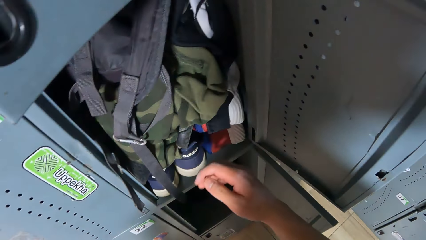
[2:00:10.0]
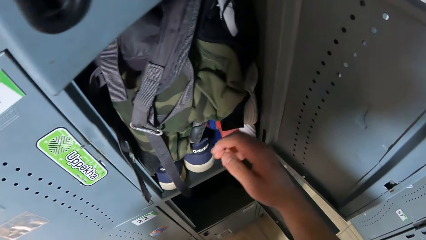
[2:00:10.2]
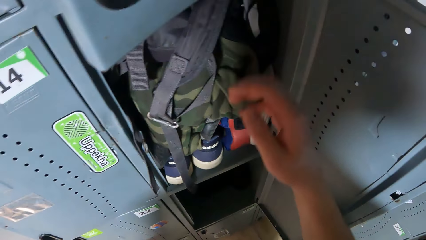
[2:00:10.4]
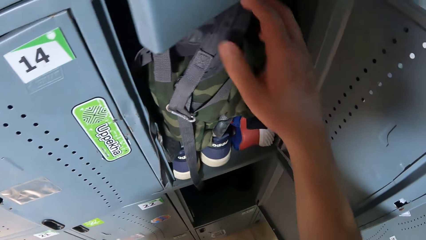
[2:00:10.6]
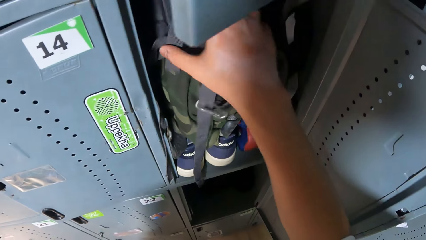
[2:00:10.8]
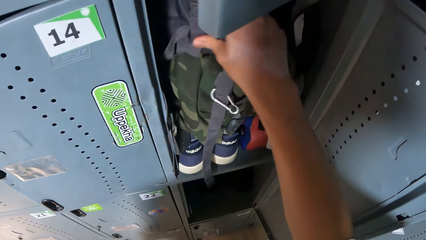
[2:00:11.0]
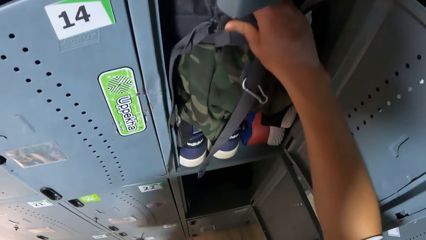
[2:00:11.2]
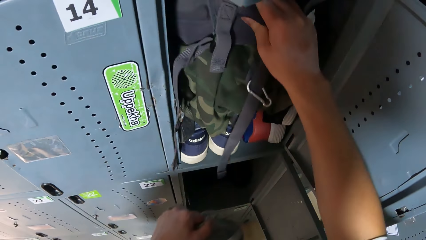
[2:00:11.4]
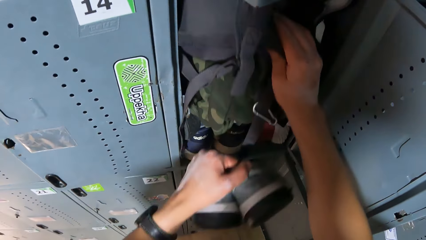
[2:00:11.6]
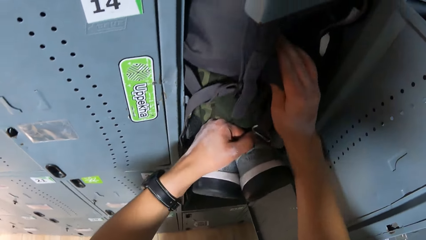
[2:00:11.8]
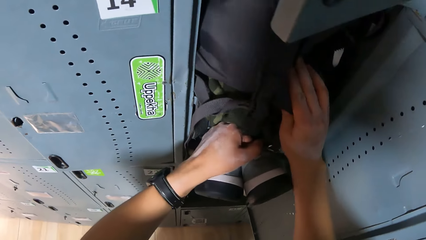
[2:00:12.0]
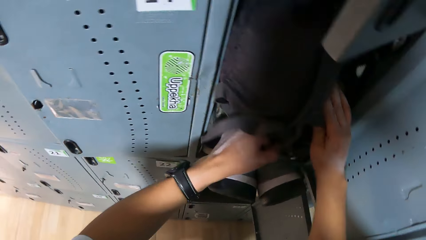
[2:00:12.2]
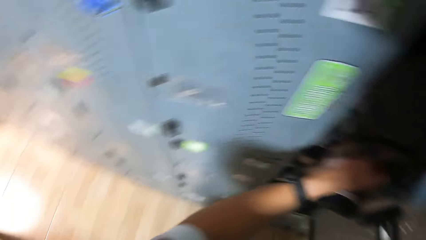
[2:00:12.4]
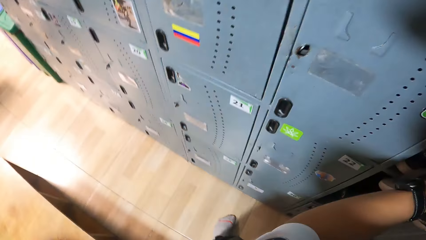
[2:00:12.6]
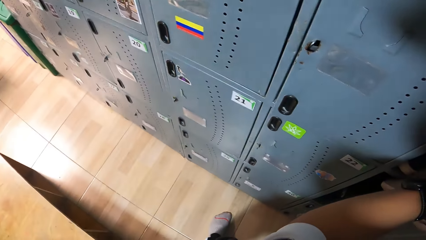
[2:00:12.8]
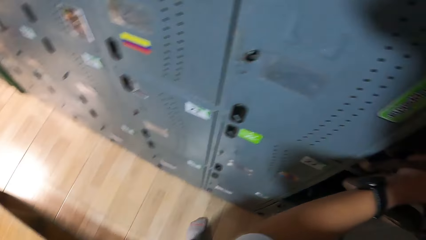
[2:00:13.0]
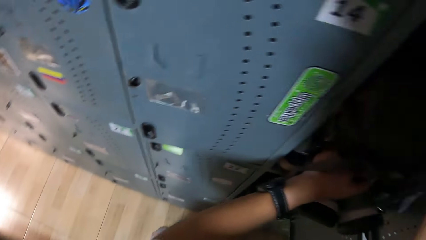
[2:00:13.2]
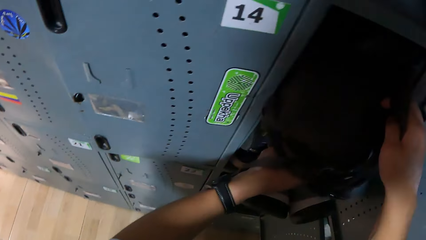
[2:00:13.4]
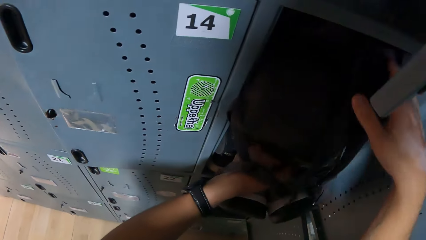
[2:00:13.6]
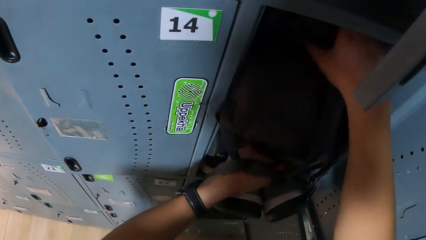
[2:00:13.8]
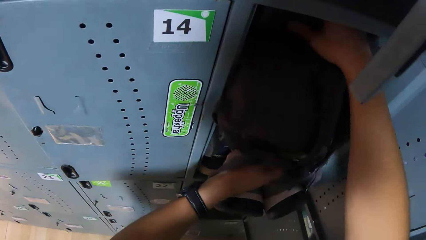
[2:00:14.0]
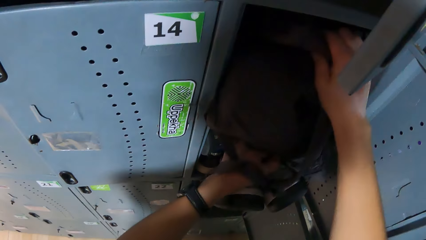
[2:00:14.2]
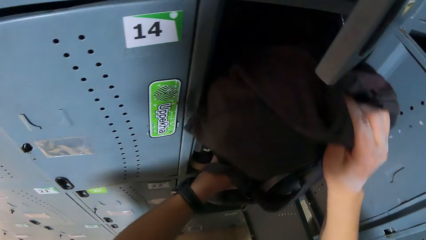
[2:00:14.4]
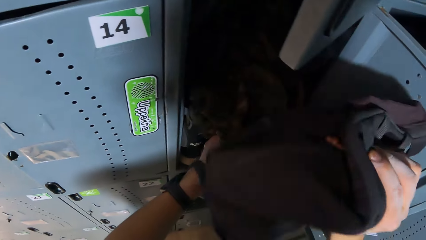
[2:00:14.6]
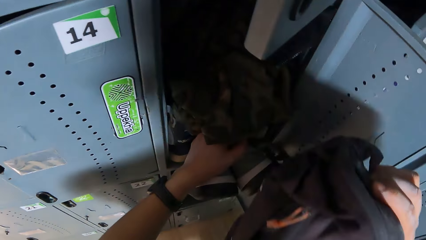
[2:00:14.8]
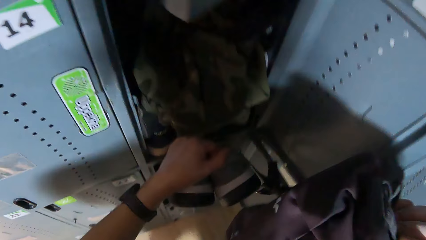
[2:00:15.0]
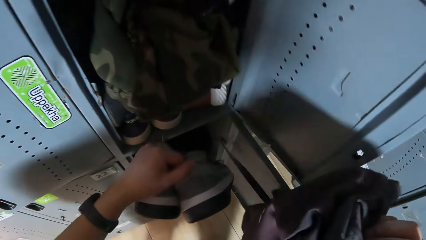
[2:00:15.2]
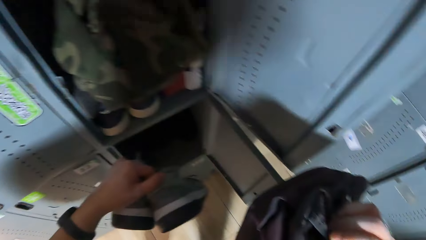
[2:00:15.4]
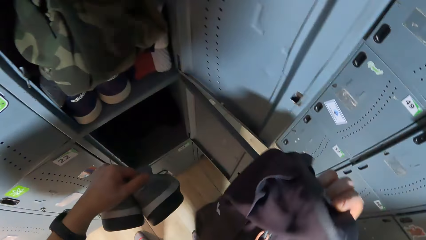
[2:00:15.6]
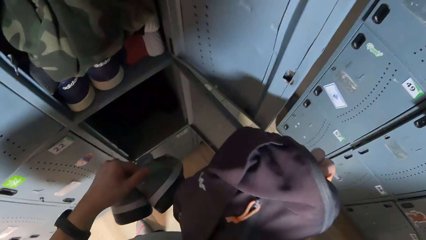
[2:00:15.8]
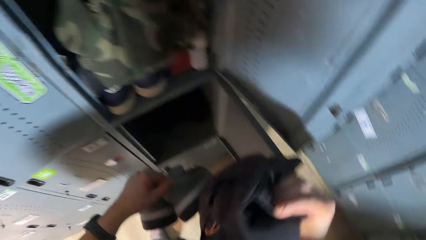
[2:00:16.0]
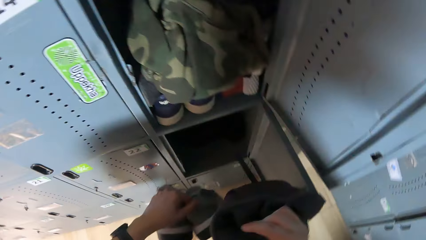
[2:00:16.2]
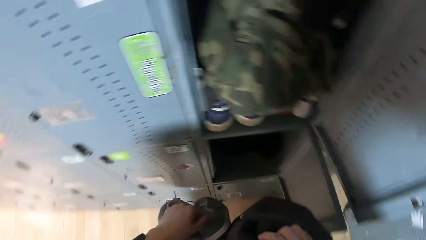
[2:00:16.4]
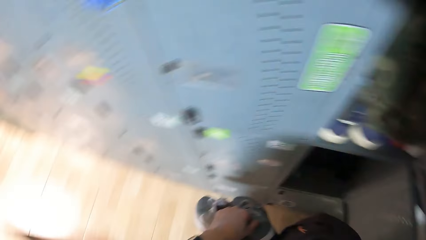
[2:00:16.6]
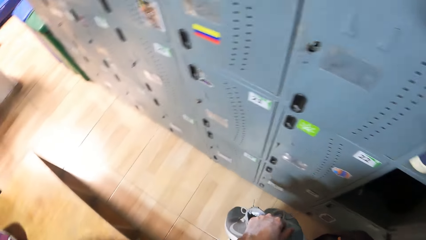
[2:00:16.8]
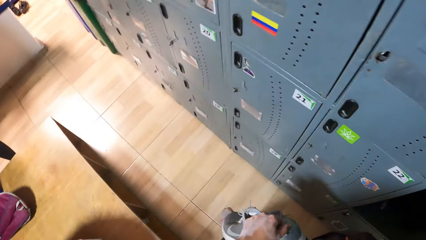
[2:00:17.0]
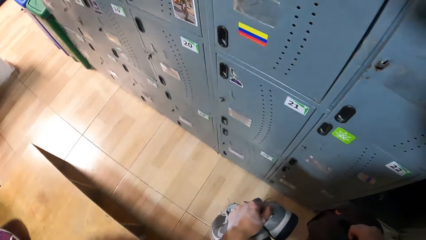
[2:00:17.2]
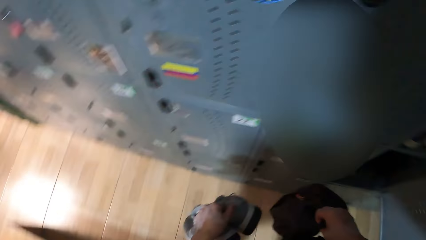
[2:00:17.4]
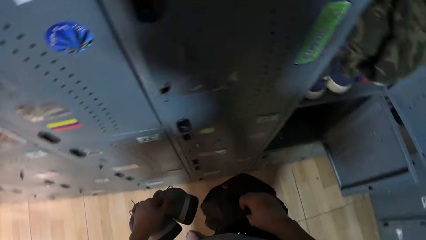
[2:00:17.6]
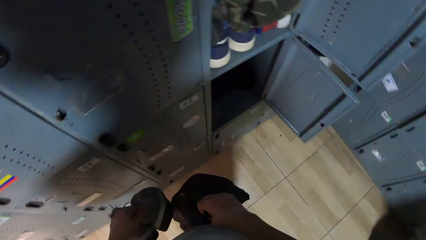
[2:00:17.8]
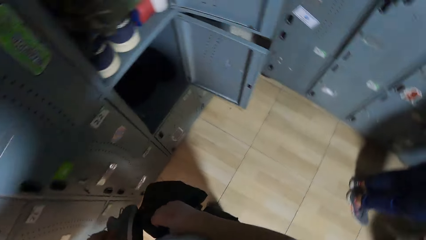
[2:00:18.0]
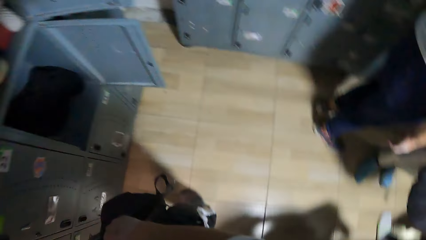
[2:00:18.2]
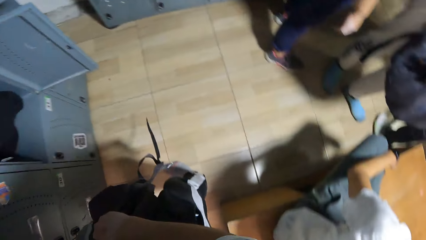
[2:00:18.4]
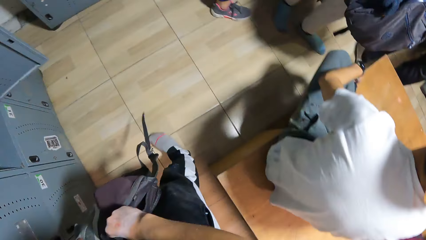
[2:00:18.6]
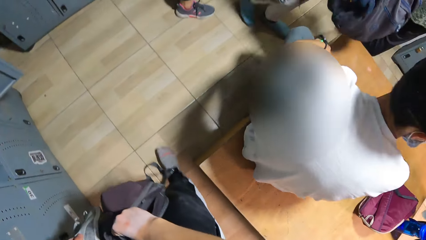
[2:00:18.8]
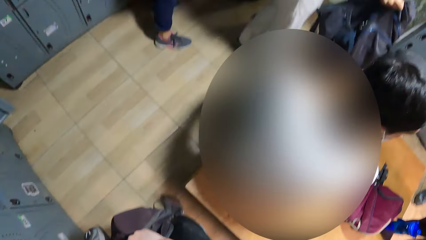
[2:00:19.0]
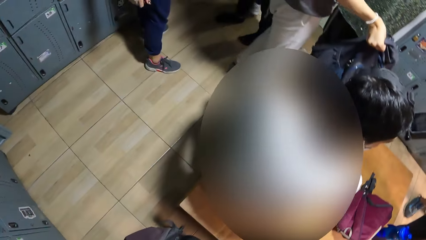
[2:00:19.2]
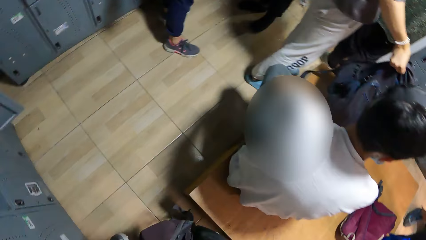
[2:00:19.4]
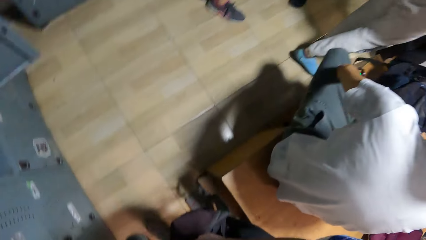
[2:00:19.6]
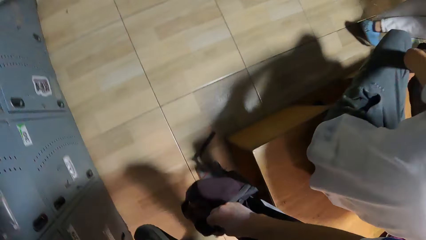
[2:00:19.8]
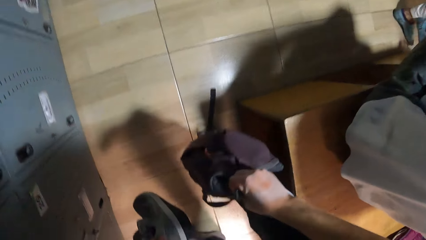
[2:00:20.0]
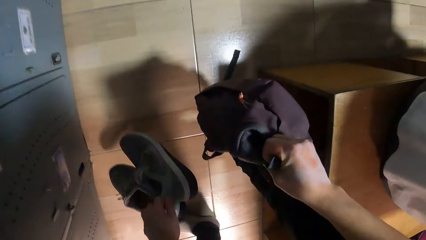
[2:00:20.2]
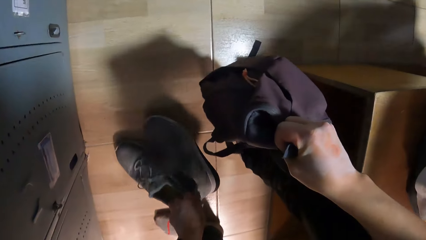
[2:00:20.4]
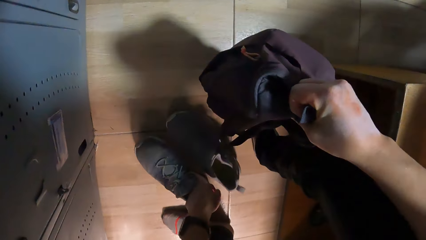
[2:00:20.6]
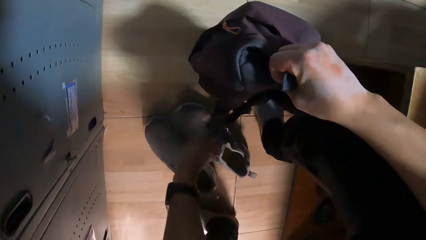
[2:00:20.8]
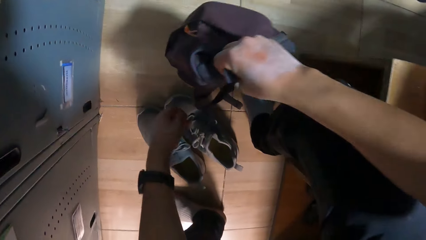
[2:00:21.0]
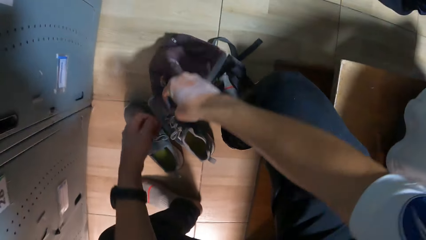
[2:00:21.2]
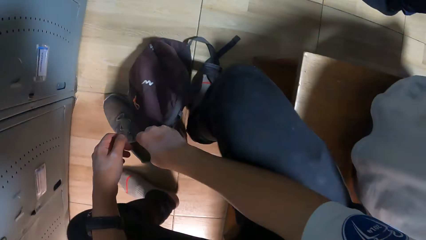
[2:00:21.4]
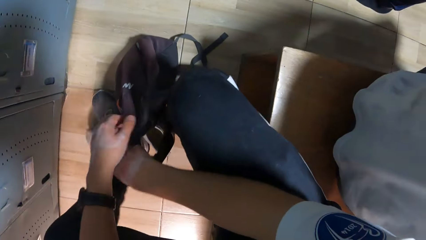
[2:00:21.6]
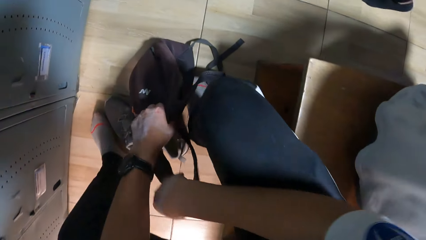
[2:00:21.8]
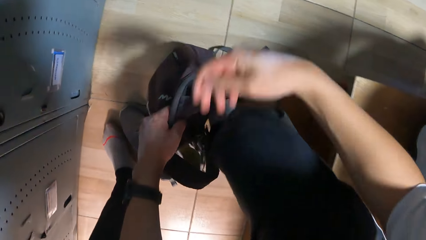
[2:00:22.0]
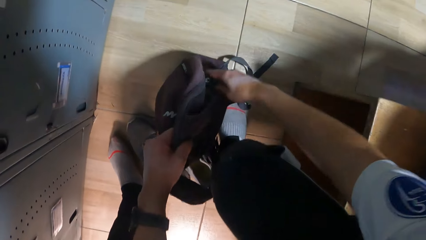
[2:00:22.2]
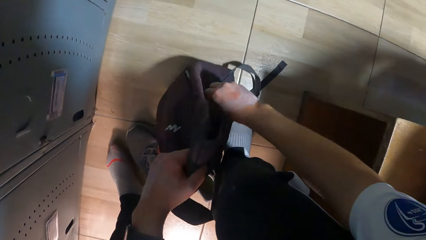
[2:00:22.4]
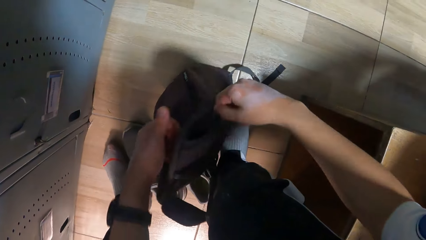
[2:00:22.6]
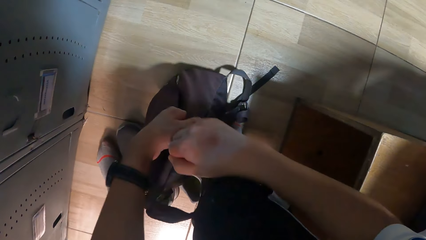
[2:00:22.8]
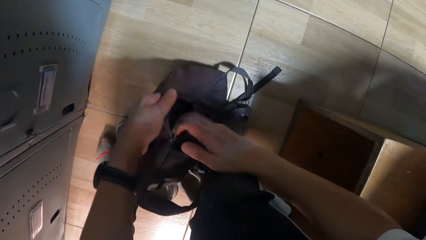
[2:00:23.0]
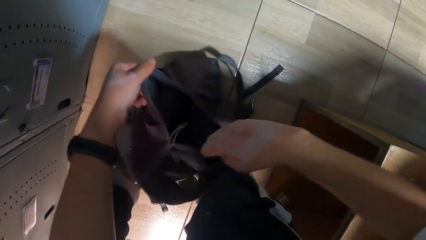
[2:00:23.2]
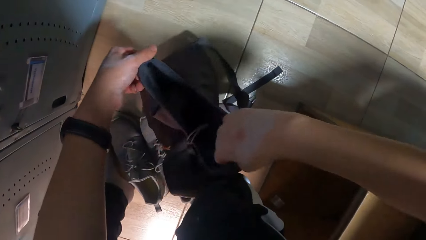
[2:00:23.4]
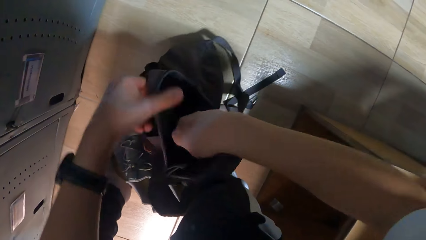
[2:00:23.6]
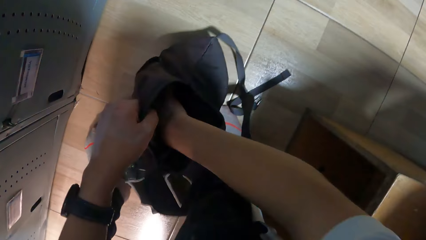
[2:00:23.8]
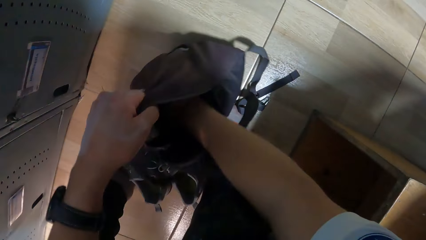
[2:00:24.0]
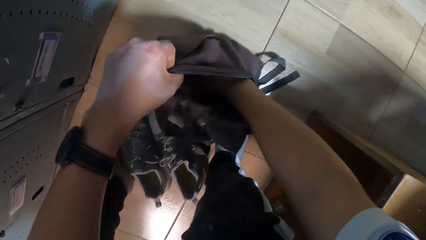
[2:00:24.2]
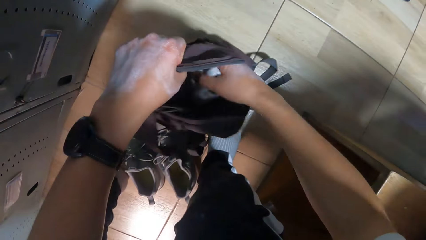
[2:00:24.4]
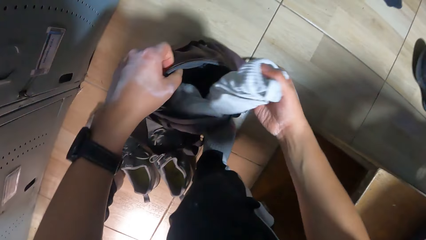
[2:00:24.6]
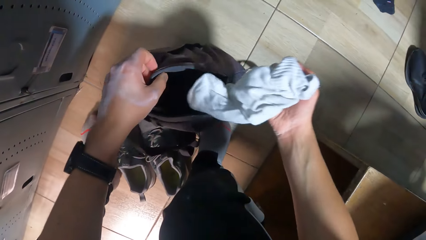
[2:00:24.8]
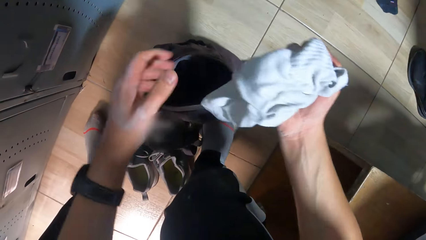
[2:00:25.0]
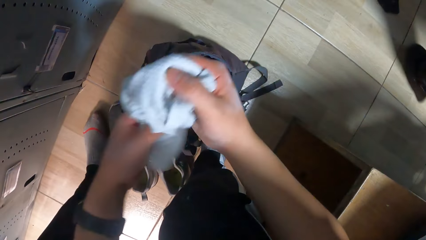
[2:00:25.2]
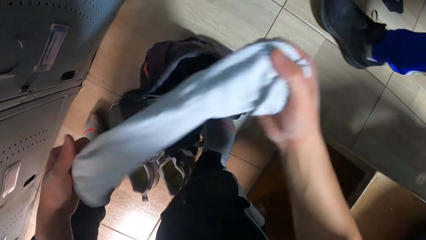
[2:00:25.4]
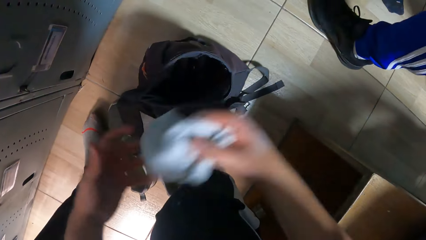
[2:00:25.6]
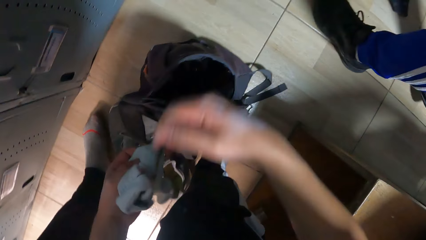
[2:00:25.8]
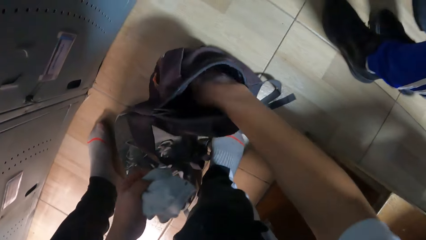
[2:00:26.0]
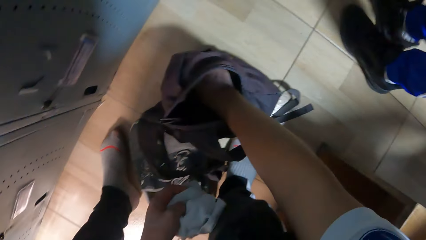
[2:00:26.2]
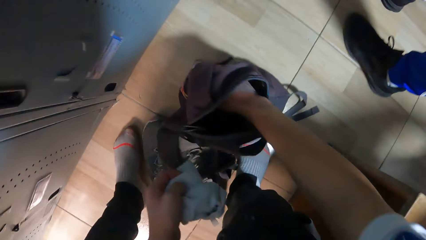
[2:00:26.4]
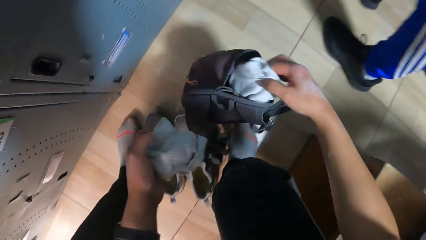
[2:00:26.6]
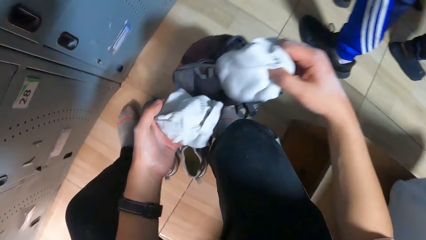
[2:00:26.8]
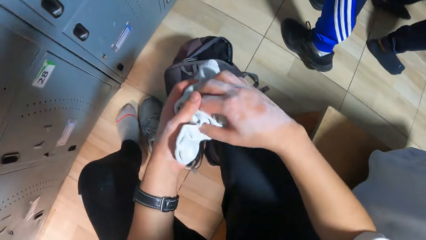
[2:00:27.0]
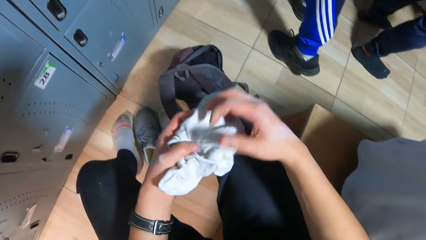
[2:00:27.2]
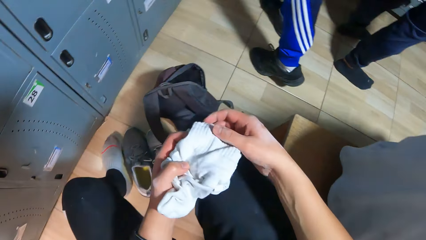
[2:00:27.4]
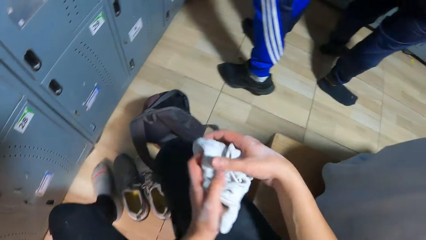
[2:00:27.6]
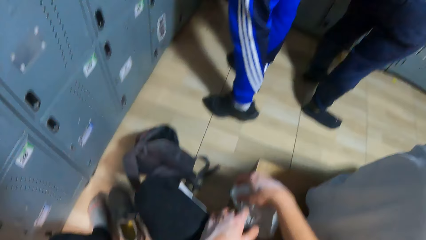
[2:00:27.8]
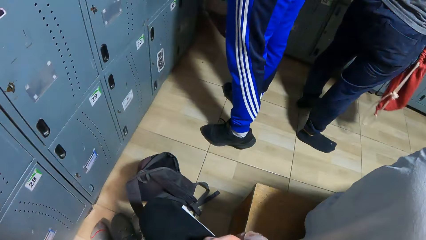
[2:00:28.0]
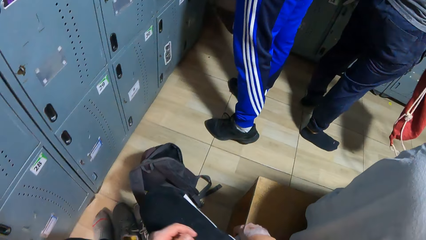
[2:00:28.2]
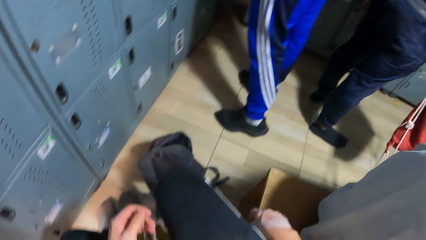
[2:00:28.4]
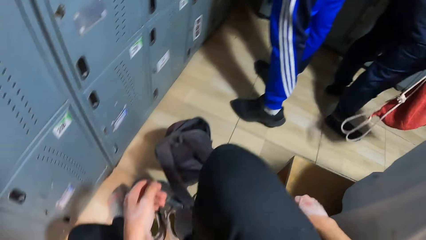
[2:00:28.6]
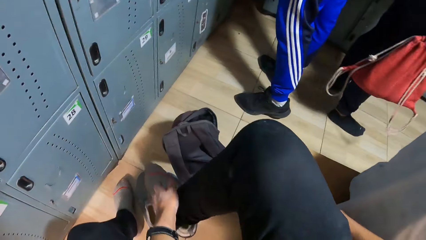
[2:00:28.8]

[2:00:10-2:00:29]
The camera wearer picks a bag from the locker with his right hand. He looks around the room. He drops the bag in his right hand on the floor. He drops the pair of shoes in his left hand on the floor. He unzips the bag with both hands. He unpacks the bag with his right hand. He holds socks with both hands. He picks the socks from the bag with his right hand. He holds the socks with both hands.
